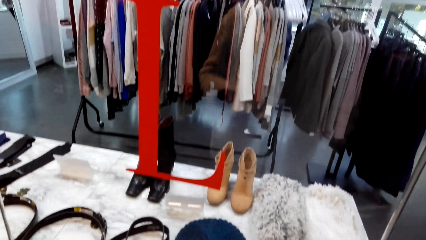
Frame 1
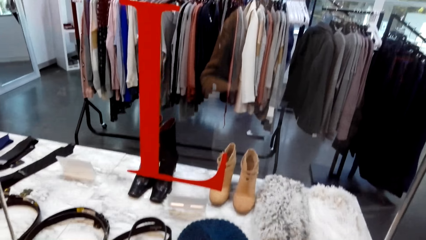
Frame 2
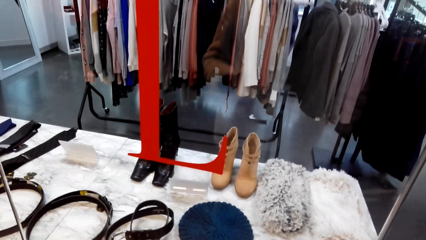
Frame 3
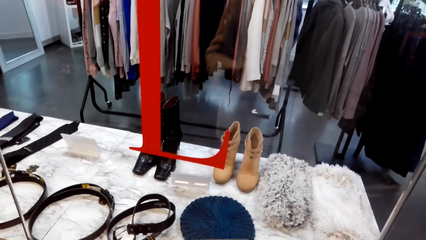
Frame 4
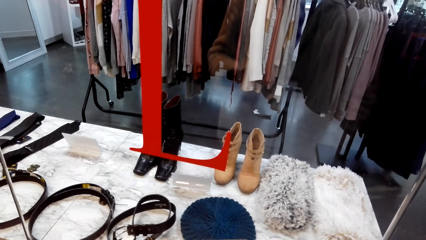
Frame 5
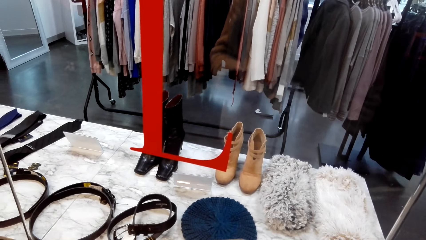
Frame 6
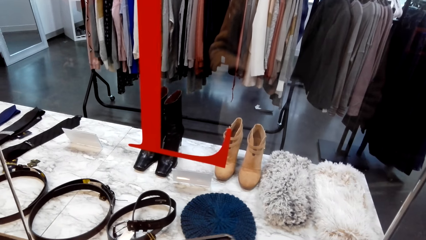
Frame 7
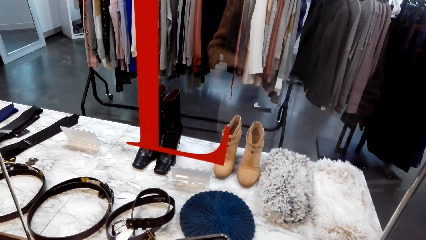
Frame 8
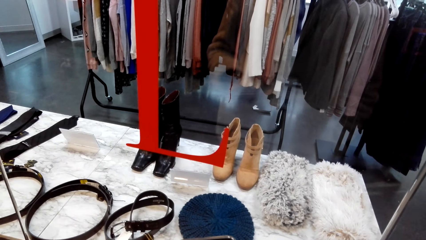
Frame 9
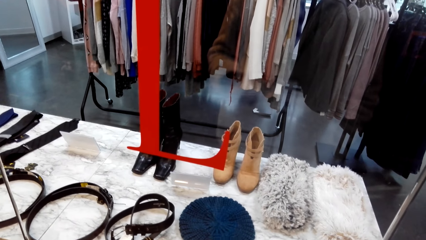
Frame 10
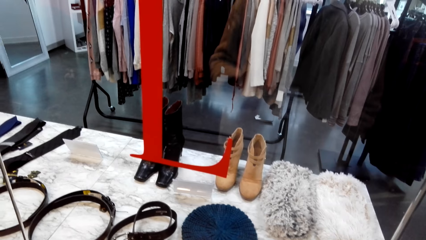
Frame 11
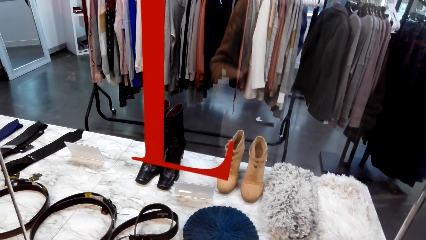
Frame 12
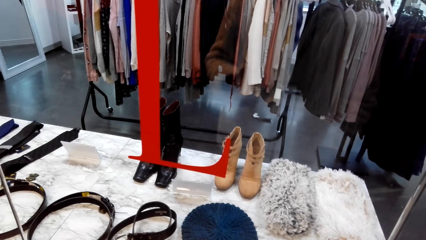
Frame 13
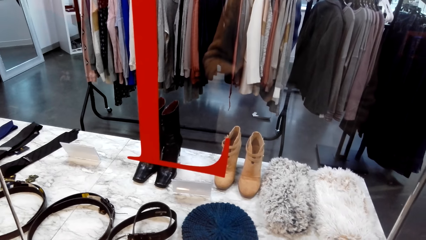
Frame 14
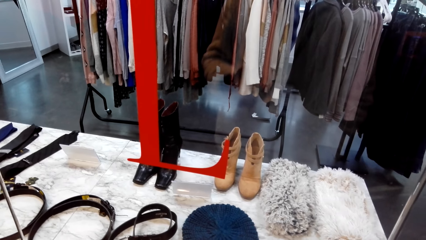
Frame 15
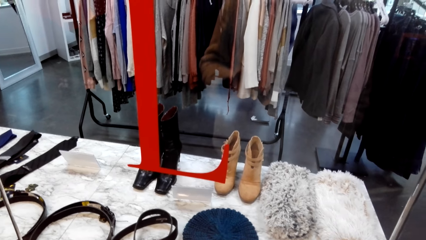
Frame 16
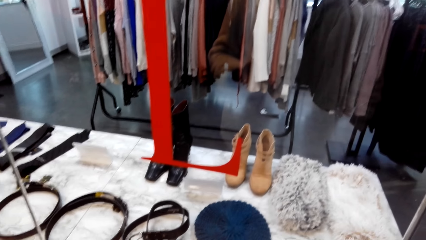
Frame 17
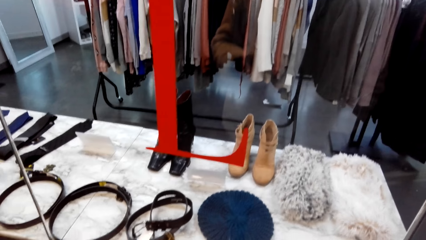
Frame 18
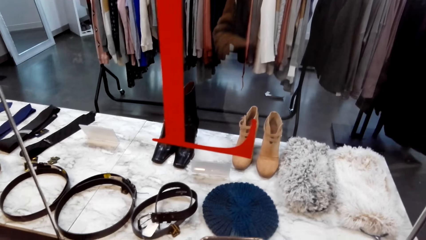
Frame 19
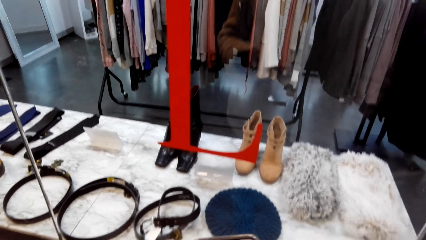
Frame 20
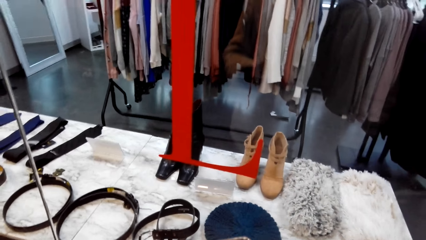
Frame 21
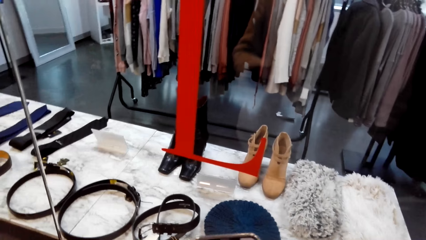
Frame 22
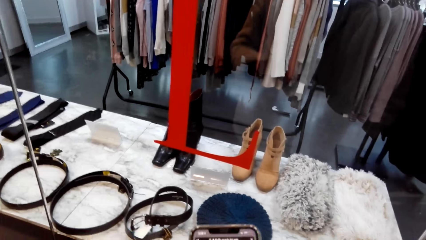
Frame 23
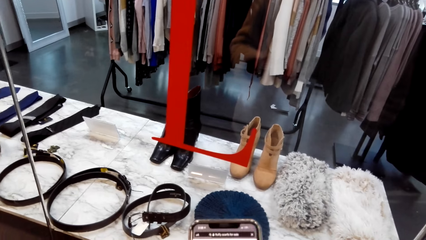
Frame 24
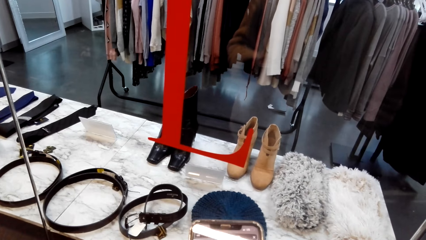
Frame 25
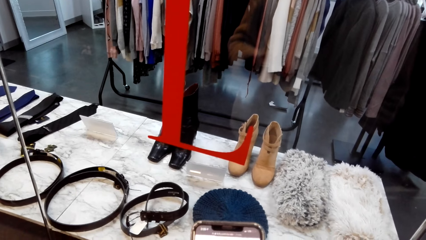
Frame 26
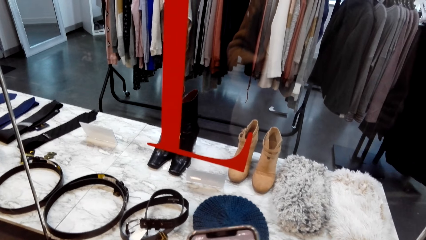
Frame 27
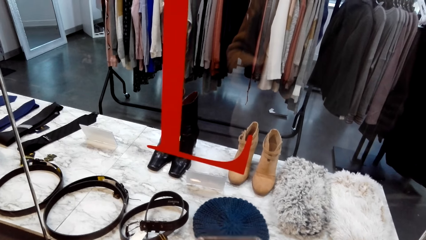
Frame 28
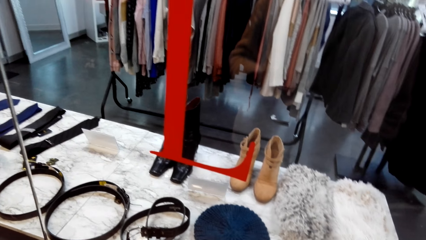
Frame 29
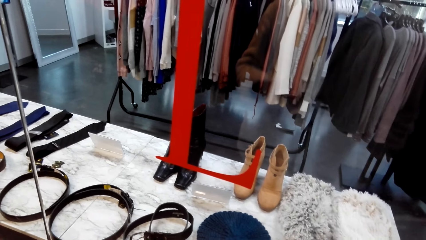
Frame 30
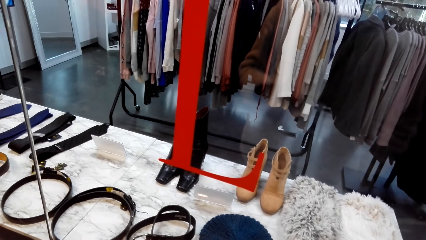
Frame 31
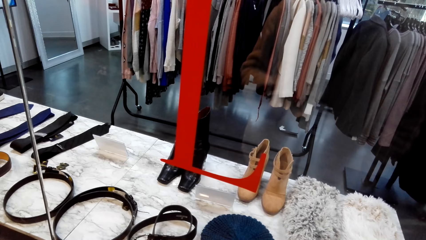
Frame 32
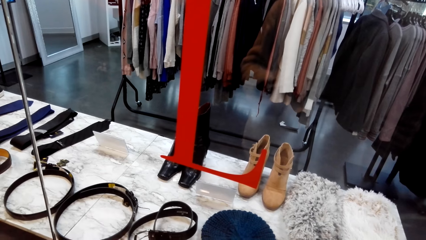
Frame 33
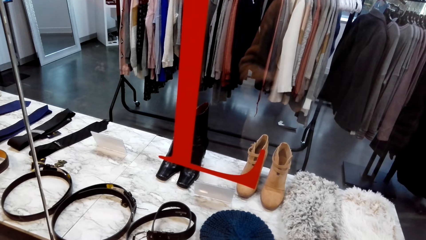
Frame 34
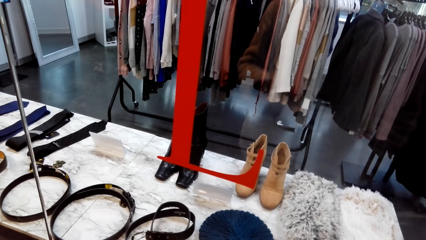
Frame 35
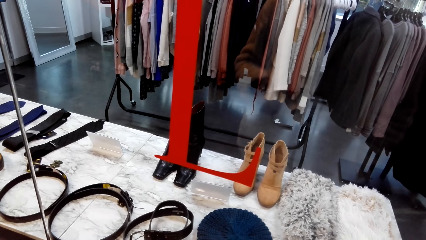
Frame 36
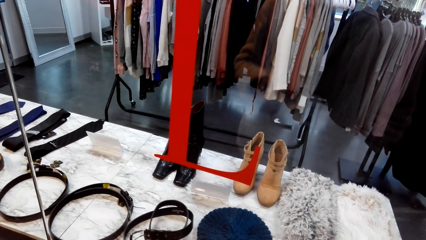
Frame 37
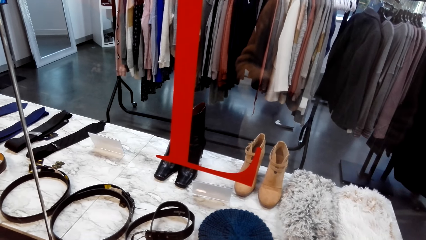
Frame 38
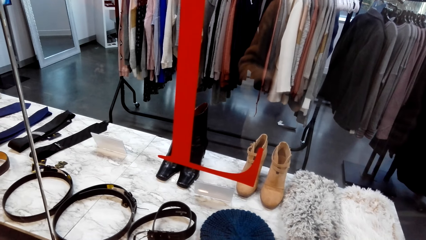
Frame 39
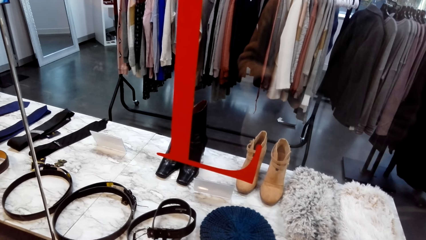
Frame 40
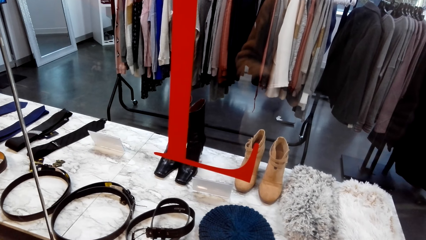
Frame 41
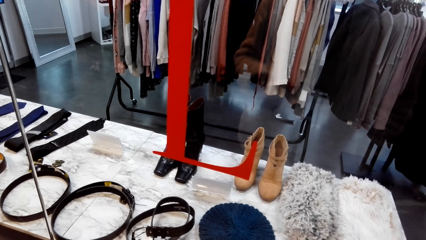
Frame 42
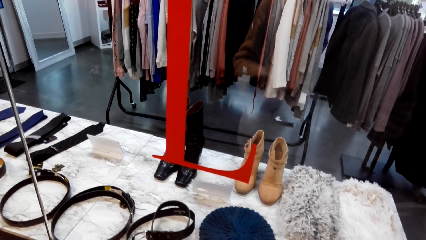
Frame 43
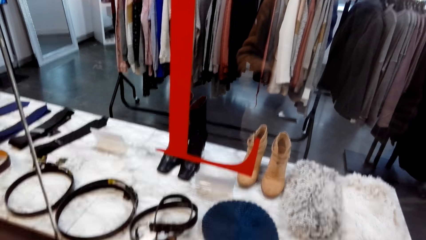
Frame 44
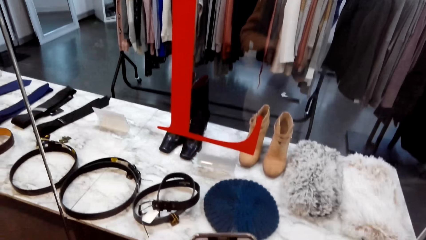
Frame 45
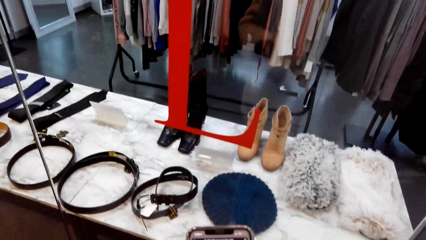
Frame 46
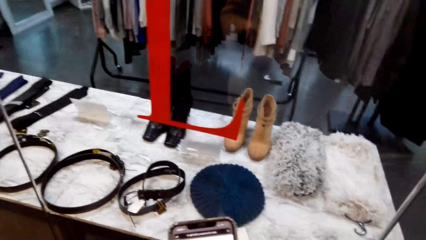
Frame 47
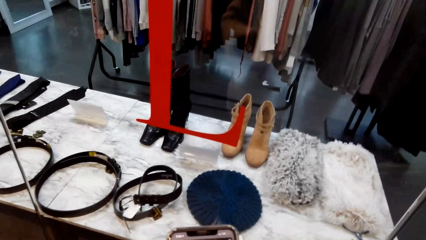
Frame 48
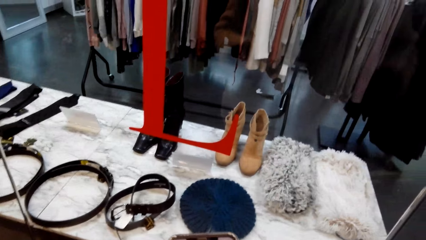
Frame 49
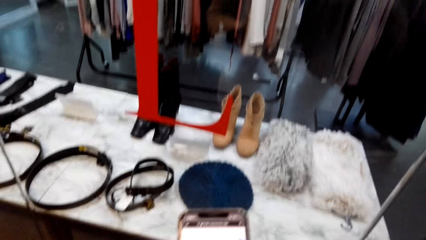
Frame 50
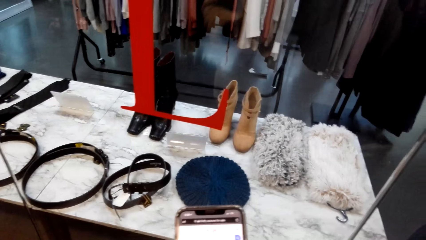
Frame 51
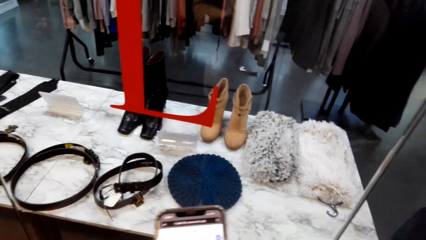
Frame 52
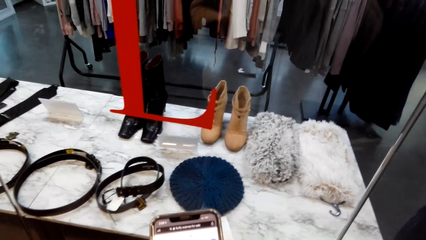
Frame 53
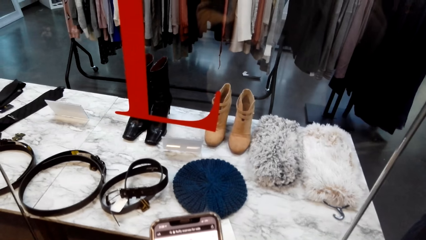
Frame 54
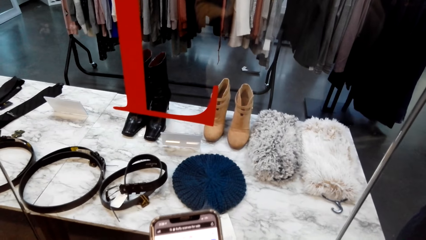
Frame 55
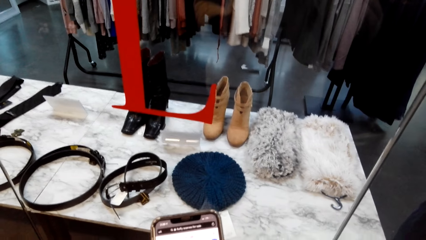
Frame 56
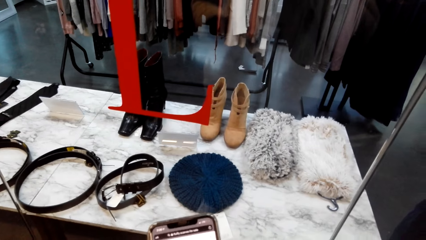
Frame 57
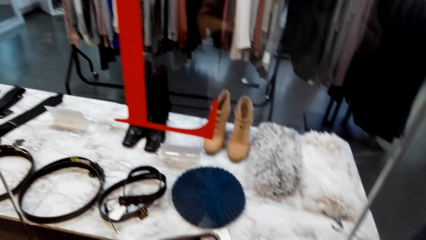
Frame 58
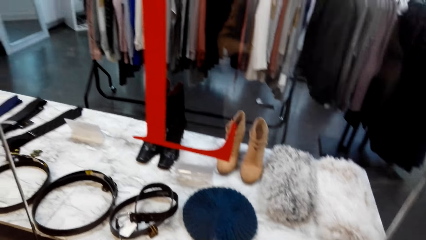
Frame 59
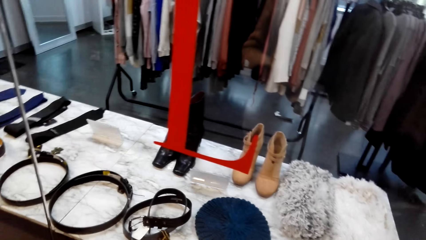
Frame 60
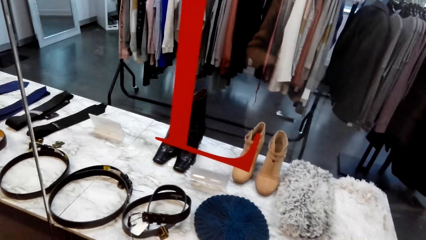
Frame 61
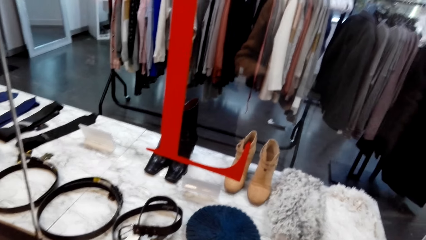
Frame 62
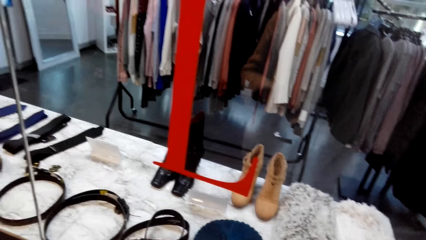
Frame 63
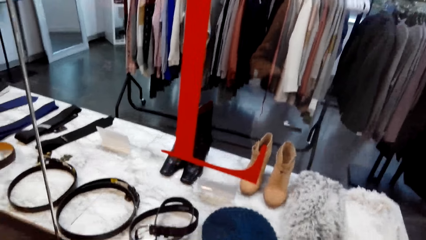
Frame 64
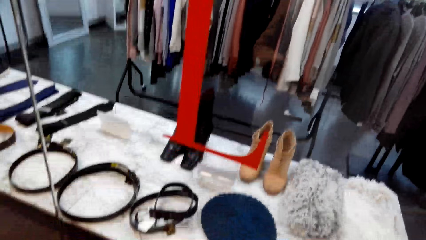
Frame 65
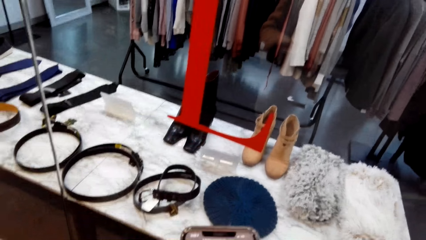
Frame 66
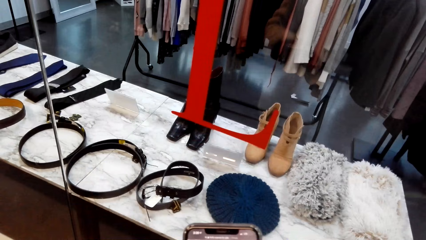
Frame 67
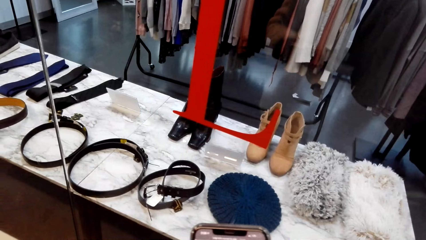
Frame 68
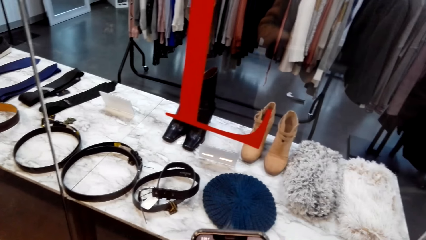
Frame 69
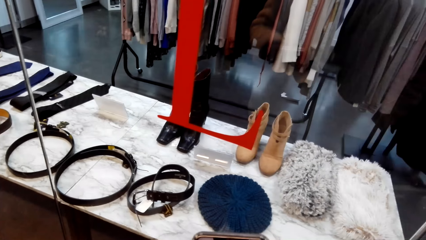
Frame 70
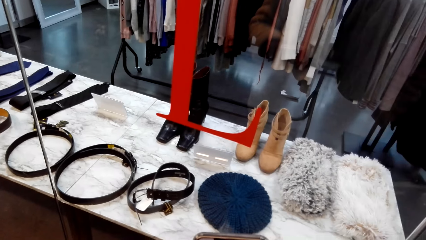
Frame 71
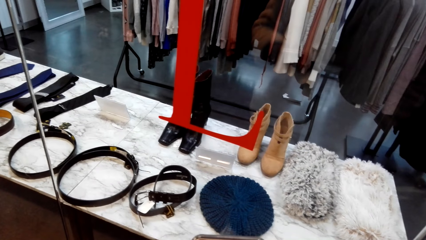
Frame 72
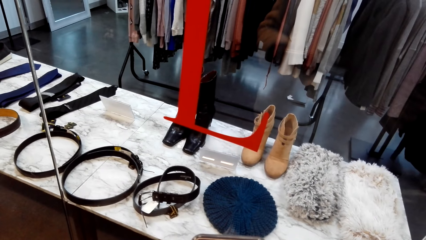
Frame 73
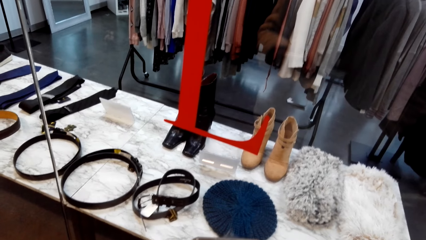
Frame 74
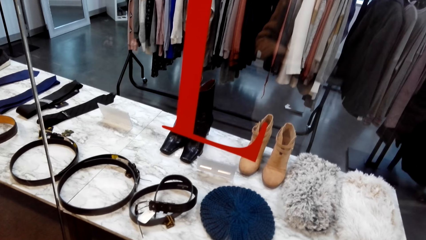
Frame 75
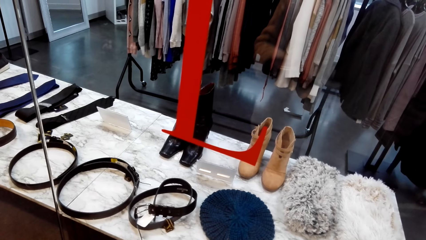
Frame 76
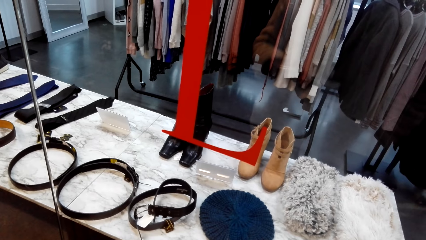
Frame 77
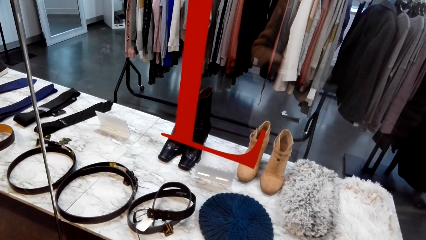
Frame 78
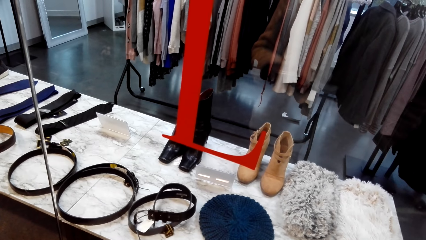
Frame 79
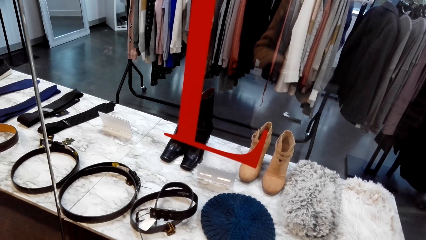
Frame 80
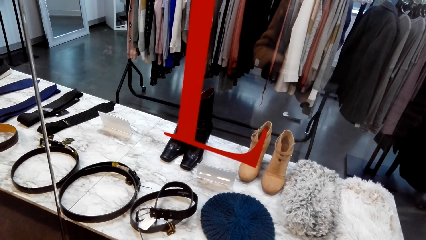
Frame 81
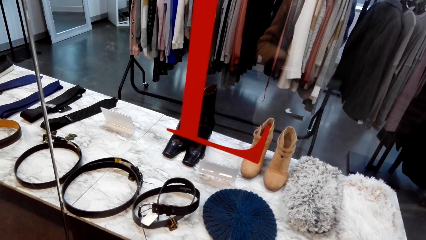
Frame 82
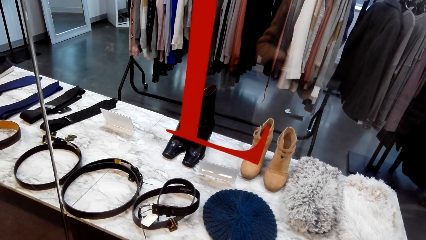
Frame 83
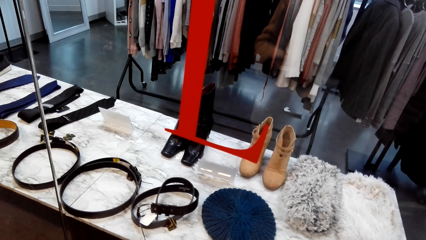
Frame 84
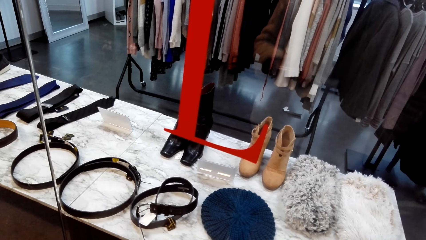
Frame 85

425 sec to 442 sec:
The camera wearer does window shopping. They scroll the phone. They use the phone. They lift the phone. They scroll the phone. They do window shopping.
